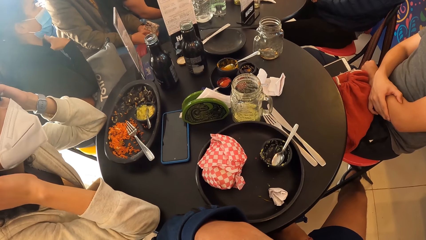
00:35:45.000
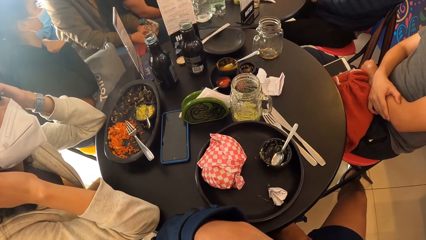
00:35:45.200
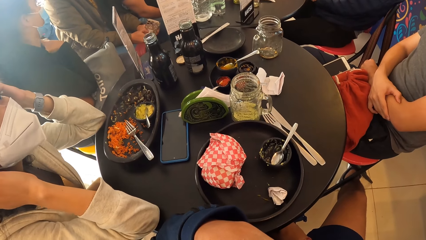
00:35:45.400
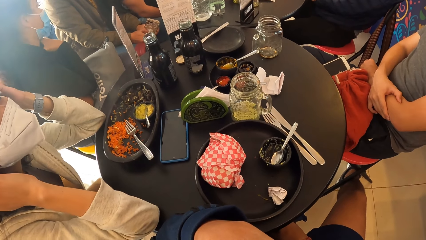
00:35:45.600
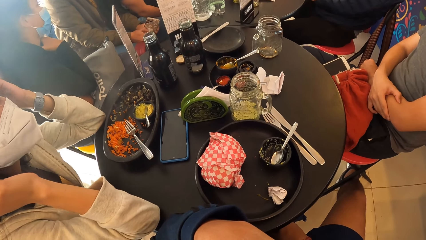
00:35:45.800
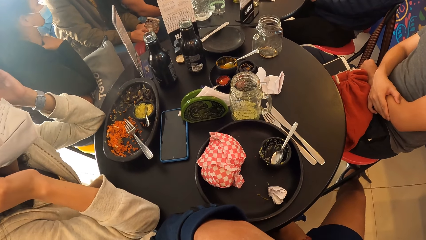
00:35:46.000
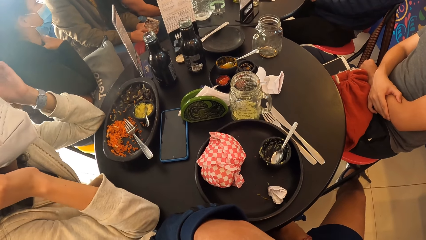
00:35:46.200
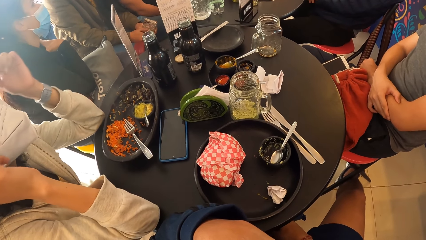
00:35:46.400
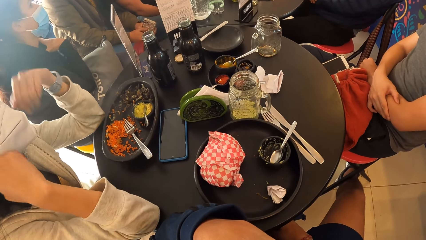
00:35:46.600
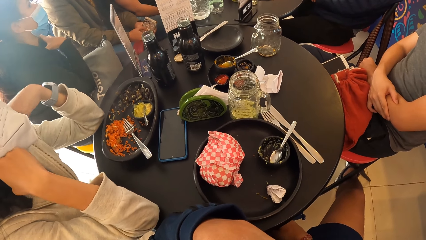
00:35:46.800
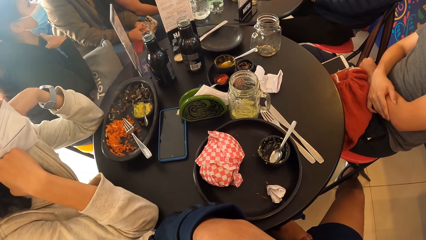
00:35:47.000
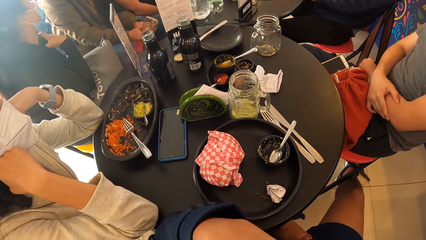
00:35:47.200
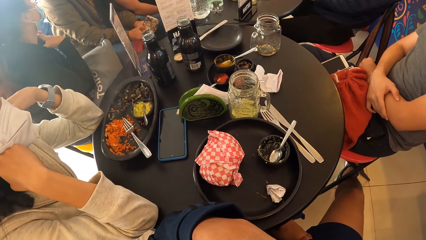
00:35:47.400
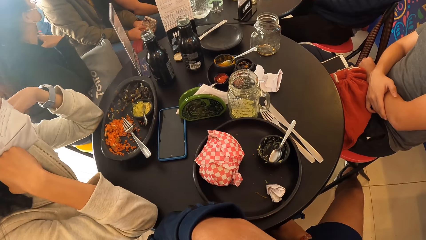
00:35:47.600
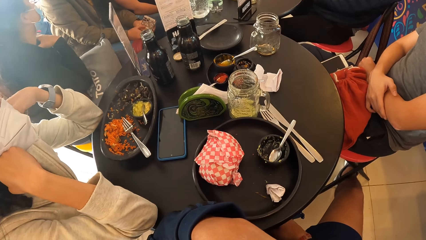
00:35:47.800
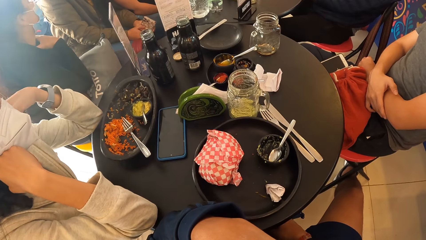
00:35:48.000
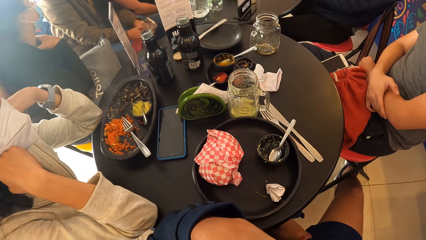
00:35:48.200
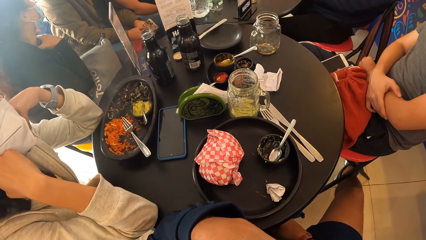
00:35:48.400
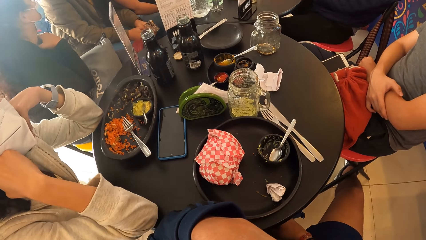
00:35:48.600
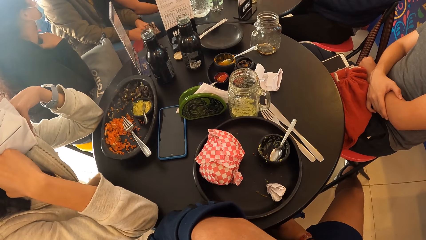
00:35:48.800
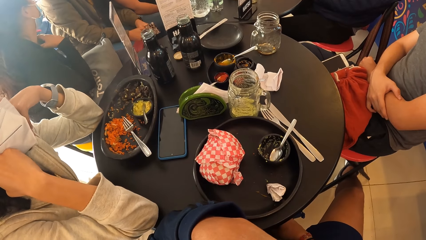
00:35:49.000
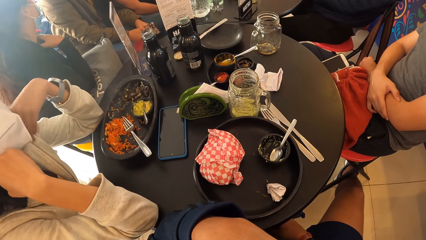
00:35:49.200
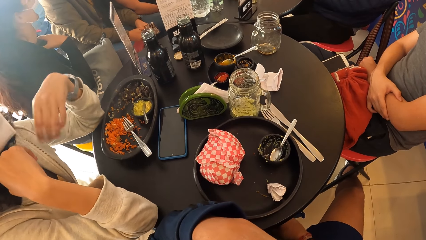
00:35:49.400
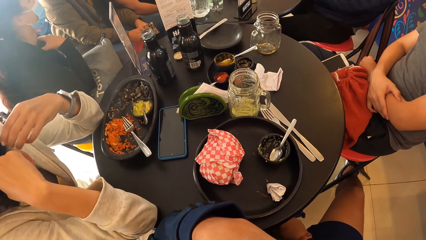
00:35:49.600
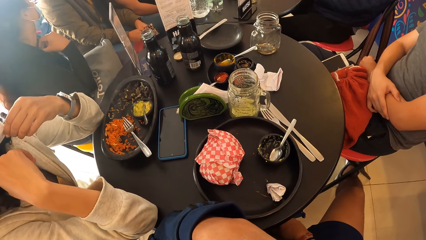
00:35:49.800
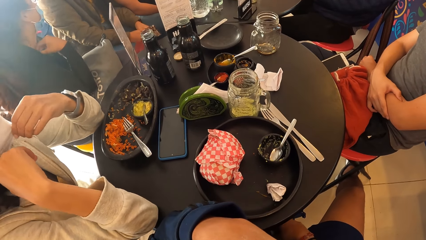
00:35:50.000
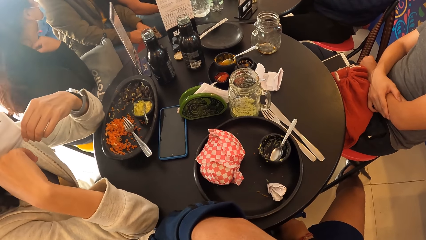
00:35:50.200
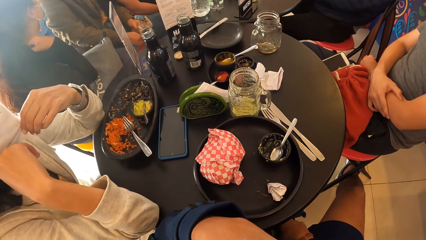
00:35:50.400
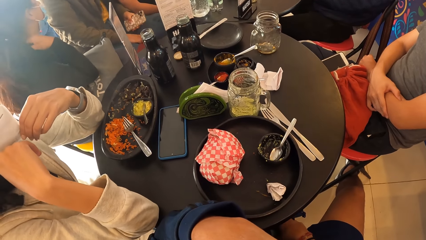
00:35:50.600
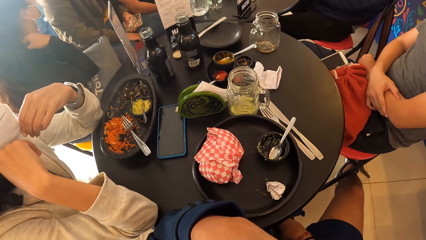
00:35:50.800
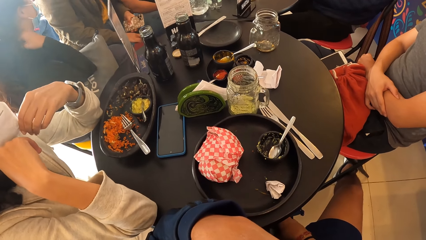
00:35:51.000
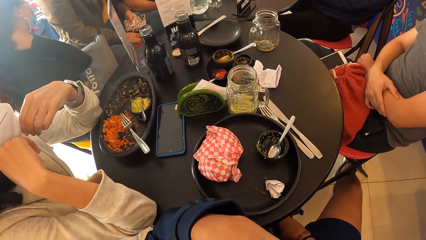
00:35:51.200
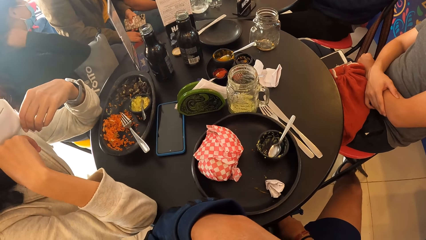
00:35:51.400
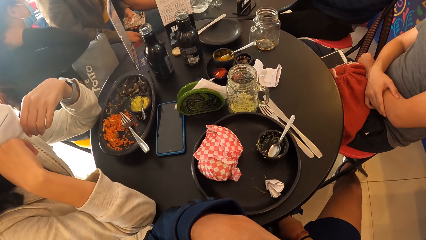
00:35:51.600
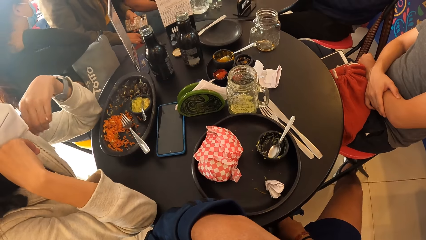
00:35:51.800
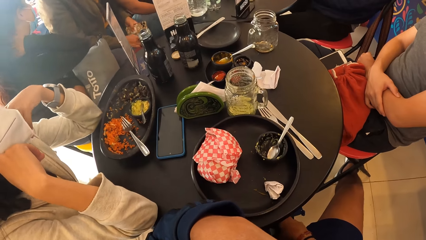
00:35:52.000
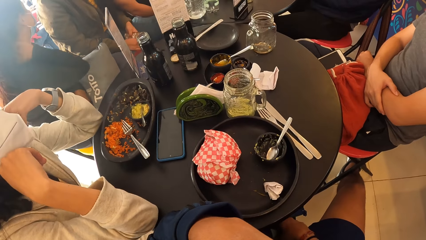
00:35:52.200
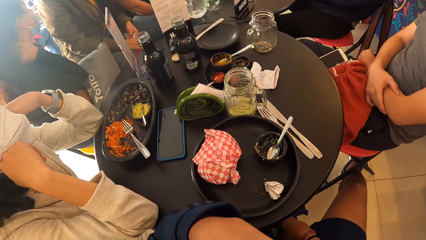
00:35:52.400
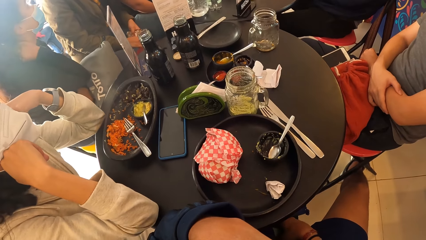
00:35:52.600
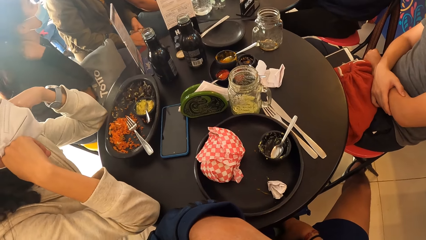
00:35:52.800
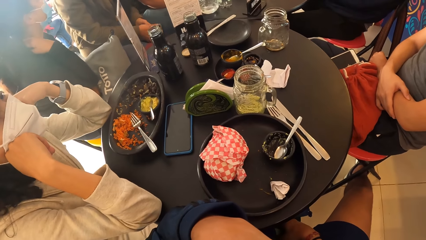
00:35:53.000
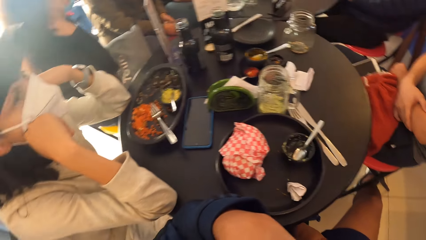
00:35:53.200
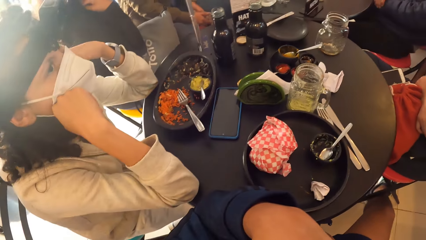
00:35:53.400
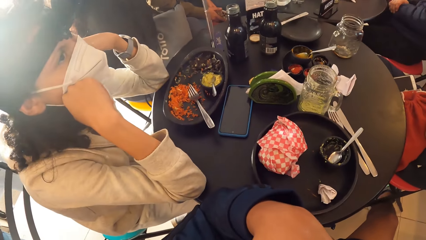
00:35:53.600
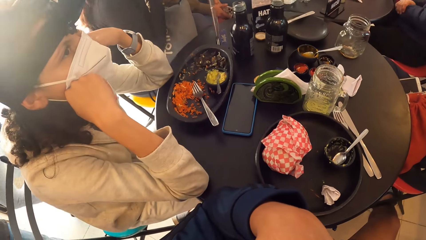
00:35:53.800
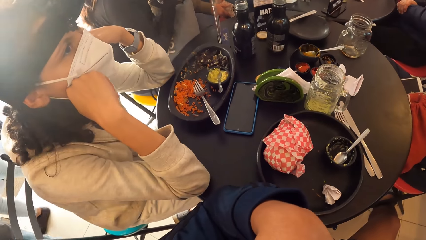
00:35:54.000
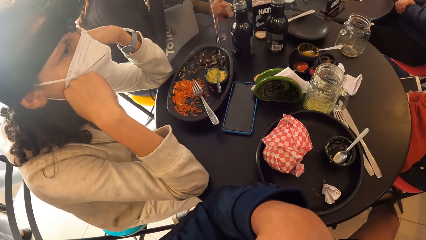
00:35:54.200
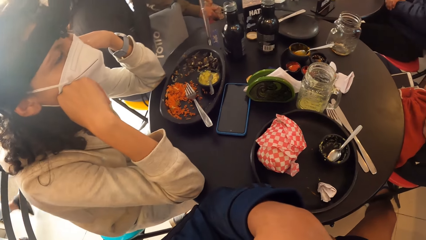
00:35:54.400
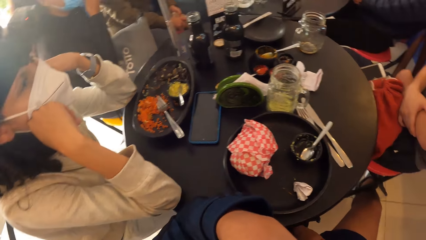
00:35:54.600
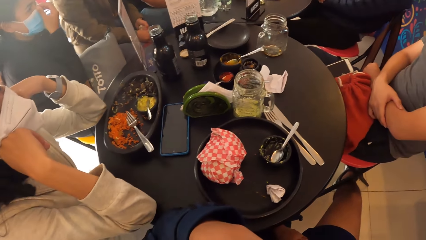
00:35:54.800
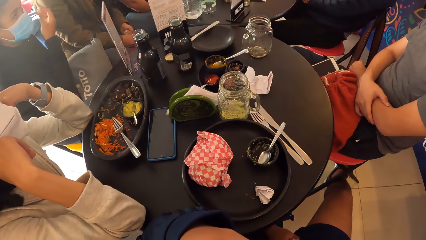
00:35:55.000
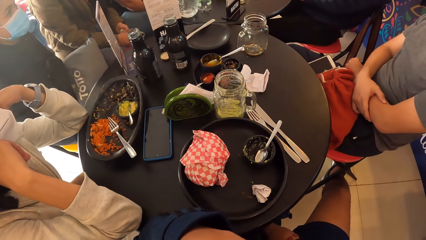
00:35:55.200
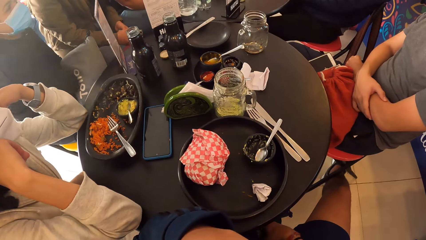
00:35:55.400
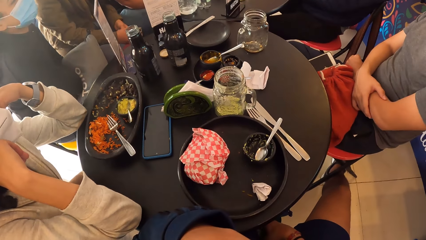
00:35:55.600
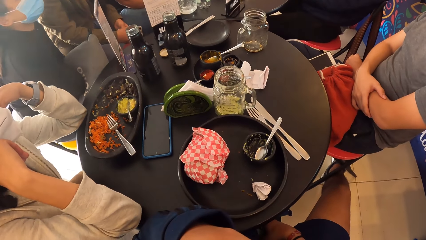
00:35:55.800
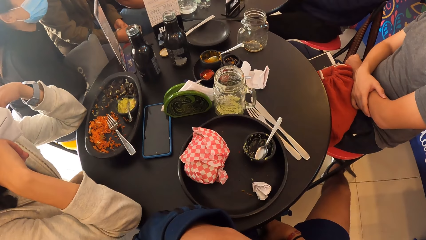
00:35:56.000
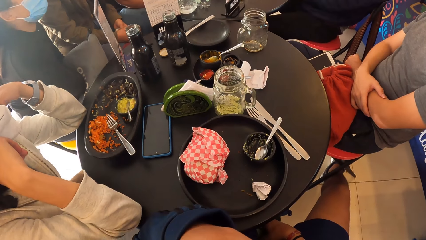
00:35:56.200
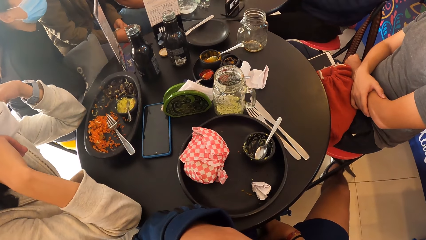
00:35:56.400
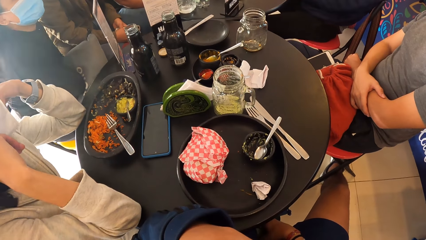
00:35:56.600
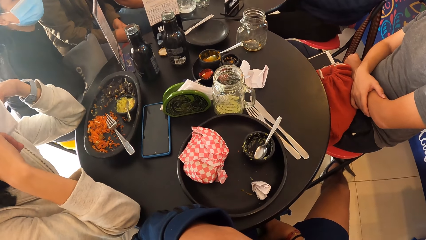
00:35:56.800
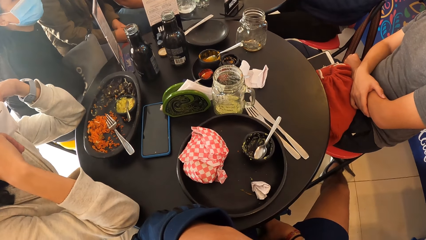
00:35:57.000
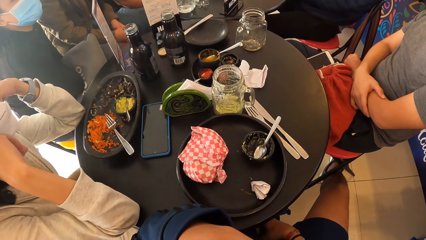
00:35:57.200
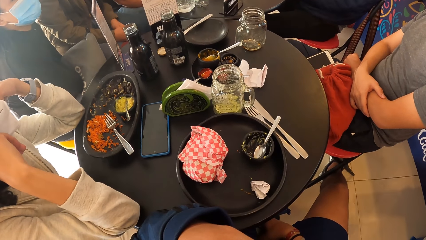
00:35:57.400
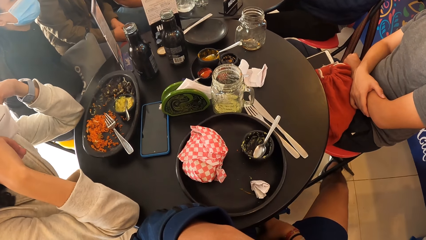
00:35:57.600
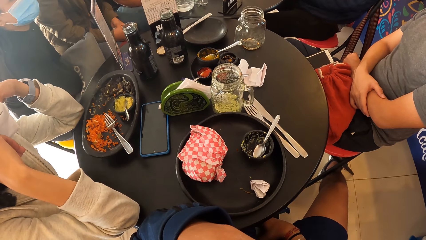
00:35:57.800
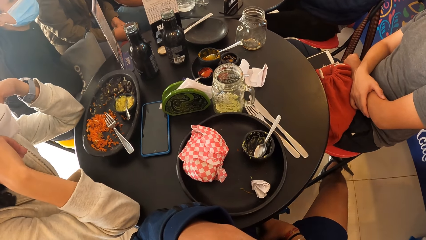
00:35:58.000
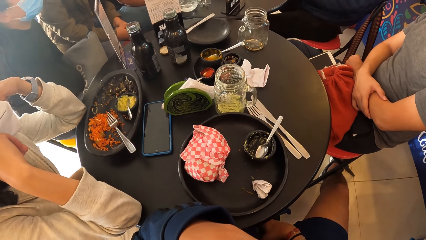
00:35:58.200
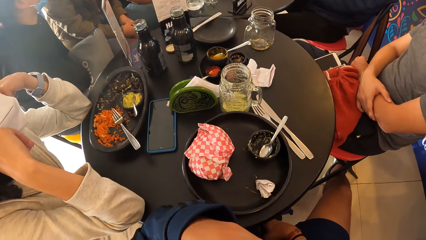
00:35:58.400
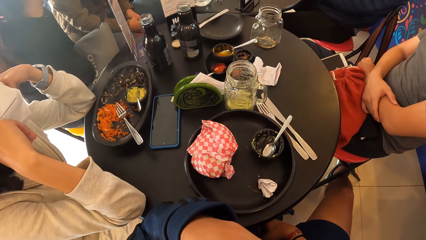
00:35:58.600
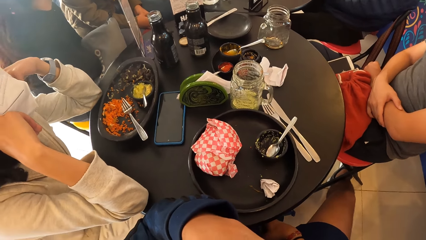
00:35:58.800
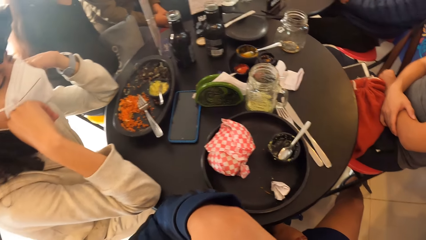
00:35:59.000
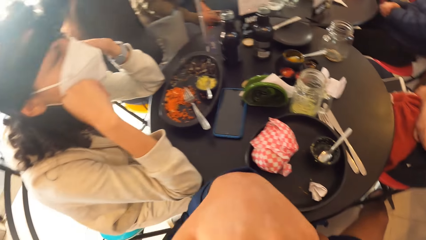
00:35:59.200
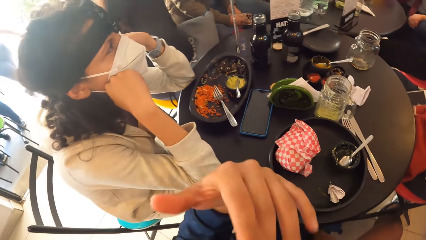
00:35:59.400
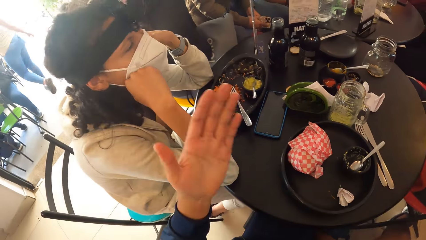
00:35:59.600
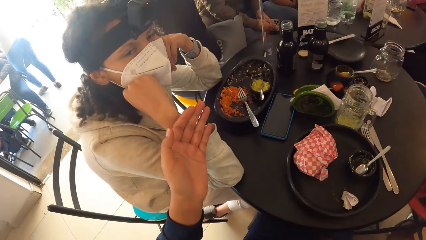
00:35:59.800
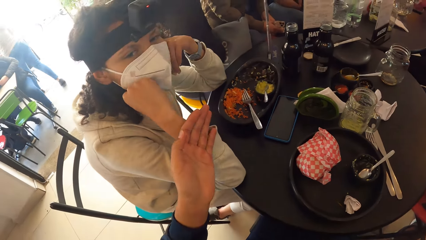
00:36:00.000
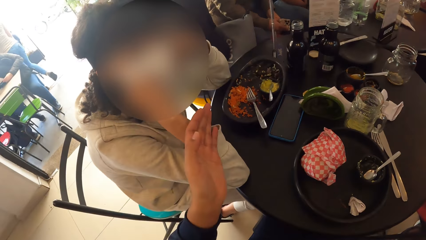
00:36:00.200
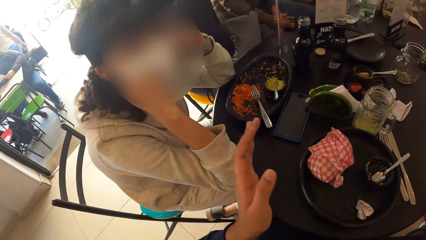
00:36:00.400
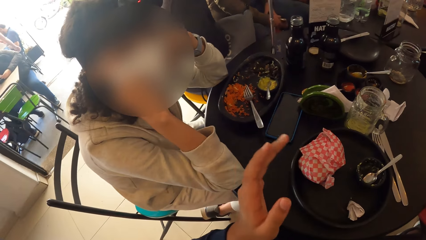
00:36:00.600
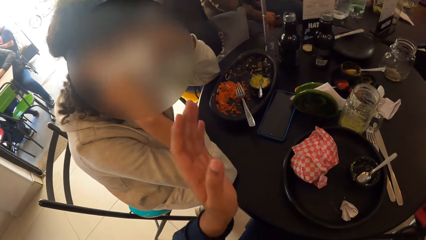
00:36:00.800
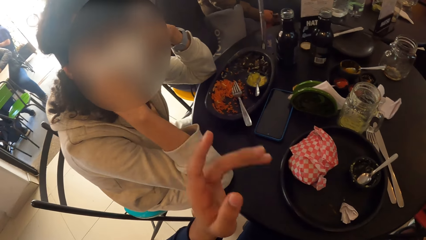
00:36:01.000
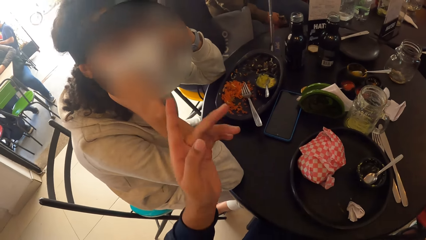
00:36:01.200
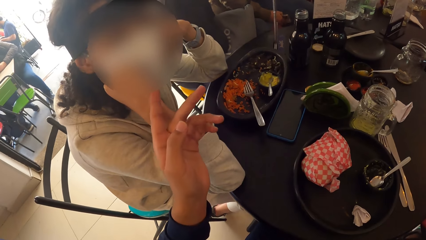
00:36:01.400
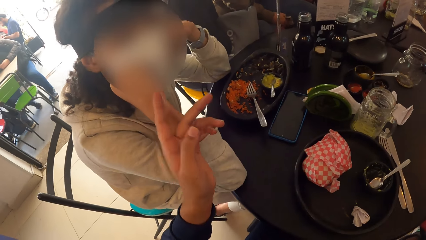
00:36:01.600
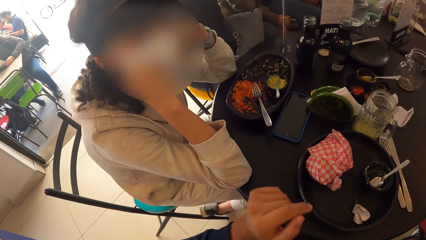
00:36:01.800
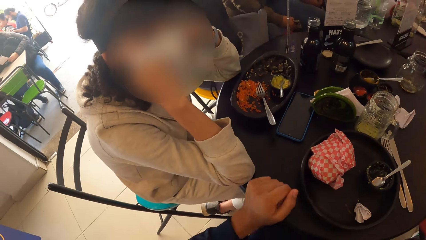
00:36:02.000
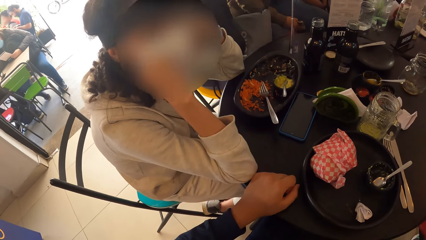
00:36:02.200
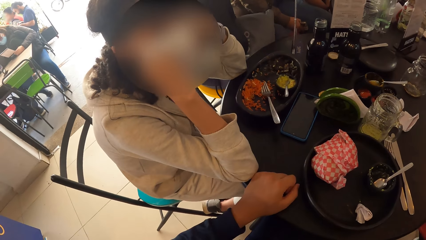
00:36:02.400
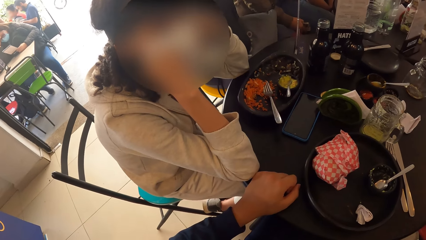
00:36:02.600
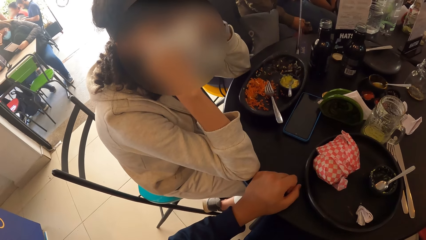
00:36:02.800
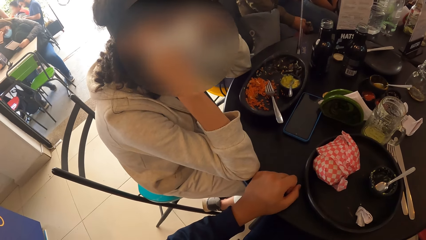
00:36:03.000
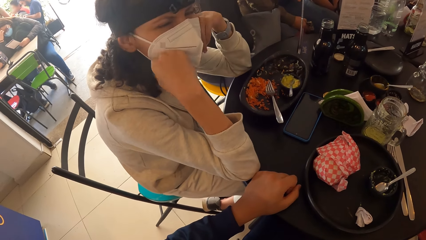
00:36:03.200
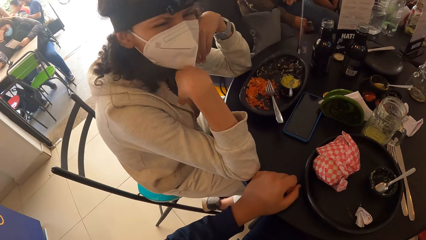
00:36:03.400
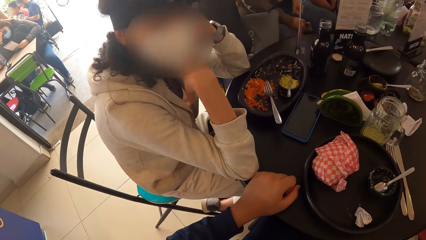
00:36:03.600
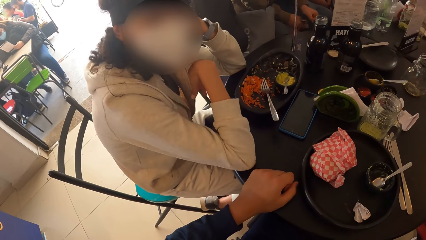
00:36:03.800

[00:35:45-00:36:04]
A woman adjusts a mask. The camera wearer looks at the woman. He looks around the table. He taps the woman with his left hand. He interacts with the woman. He points at the woman. He places his left hand on the table.
